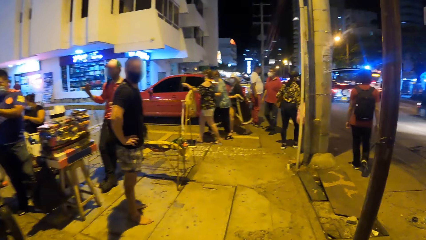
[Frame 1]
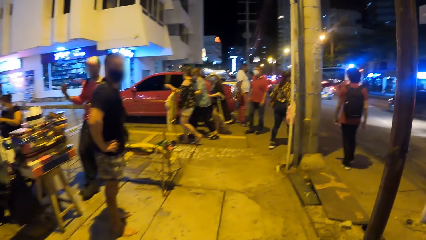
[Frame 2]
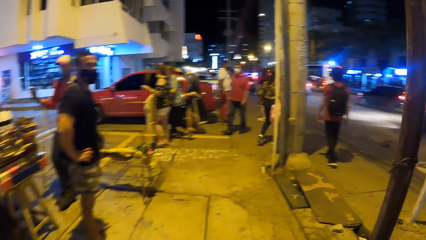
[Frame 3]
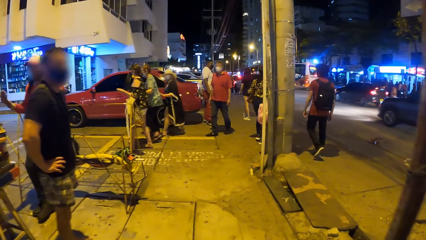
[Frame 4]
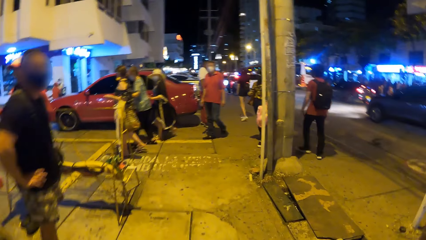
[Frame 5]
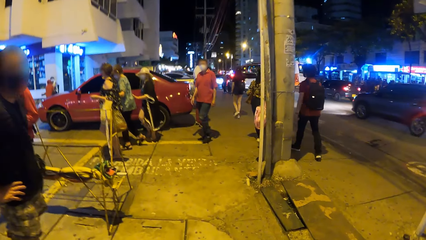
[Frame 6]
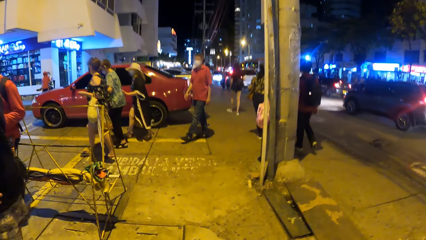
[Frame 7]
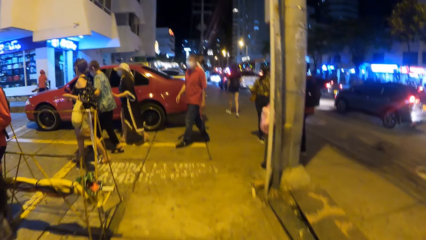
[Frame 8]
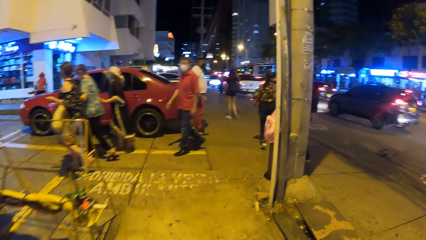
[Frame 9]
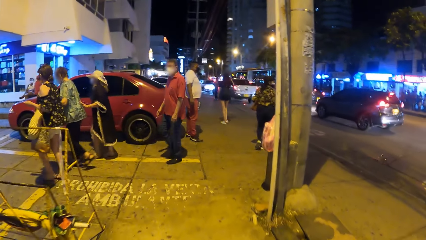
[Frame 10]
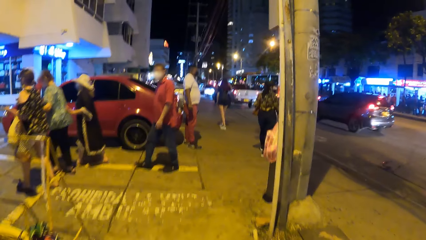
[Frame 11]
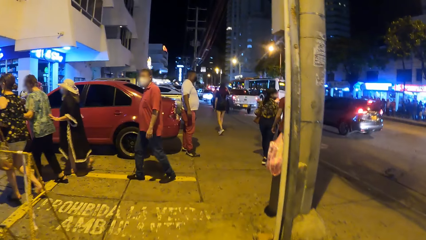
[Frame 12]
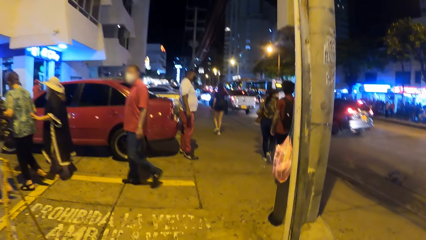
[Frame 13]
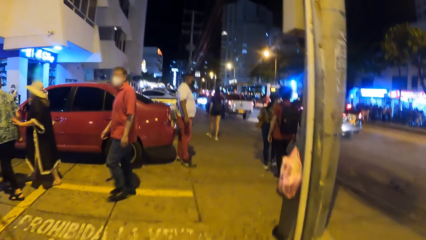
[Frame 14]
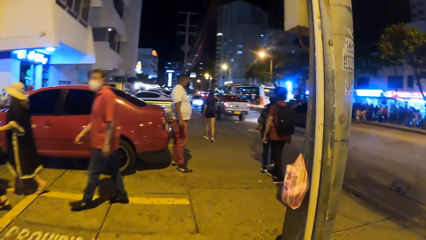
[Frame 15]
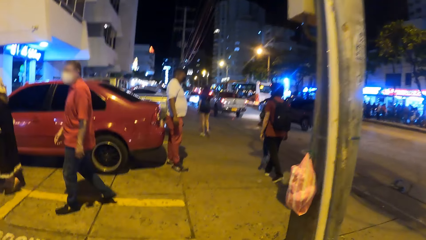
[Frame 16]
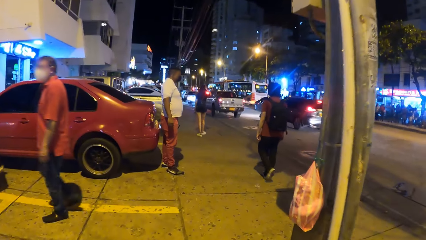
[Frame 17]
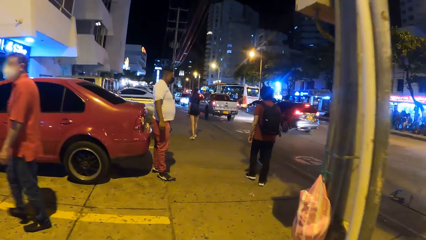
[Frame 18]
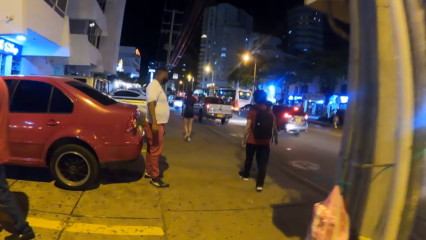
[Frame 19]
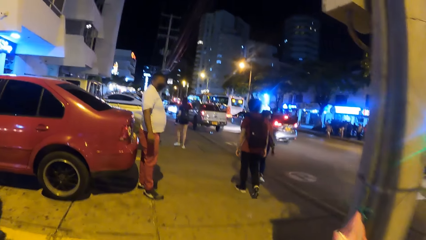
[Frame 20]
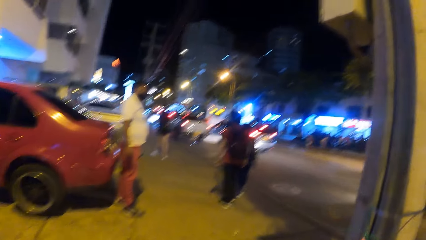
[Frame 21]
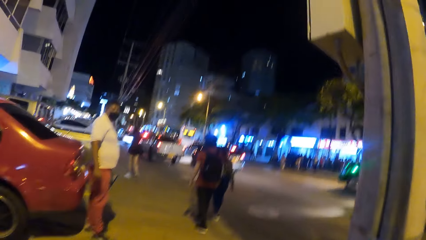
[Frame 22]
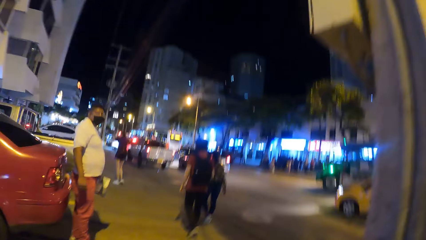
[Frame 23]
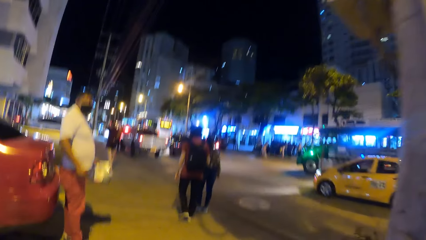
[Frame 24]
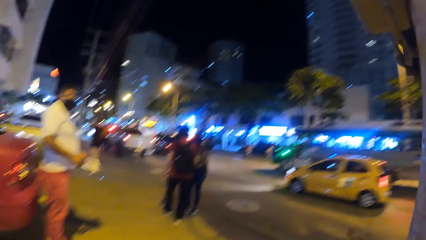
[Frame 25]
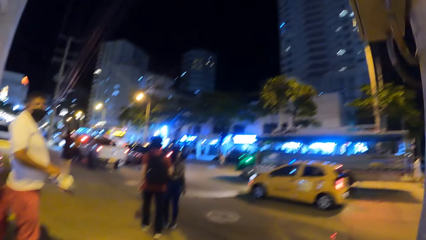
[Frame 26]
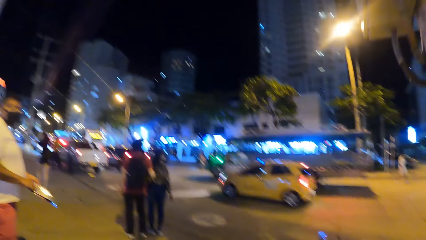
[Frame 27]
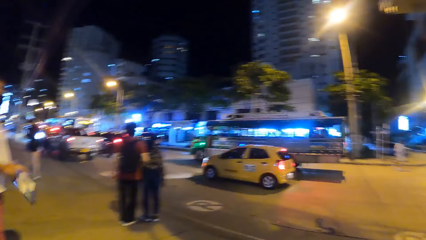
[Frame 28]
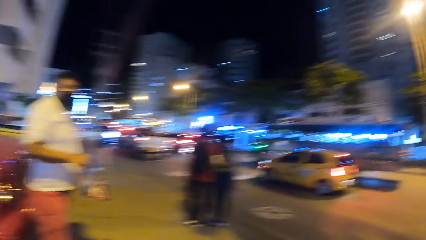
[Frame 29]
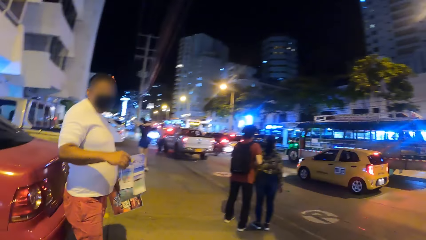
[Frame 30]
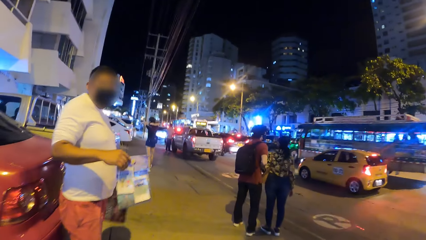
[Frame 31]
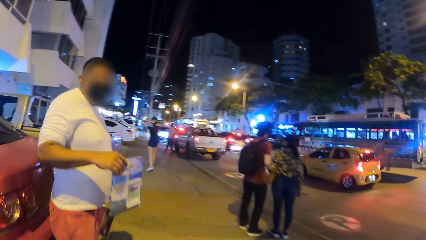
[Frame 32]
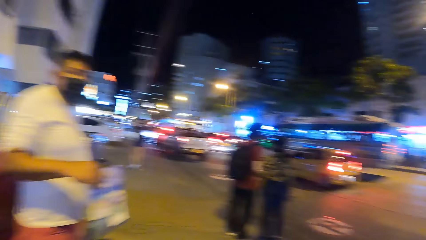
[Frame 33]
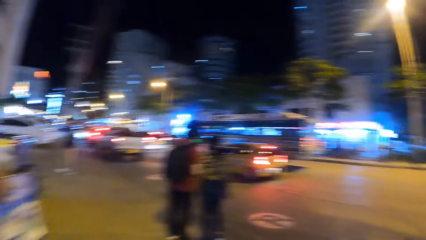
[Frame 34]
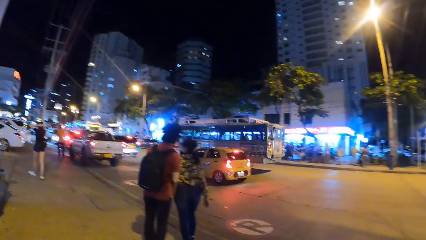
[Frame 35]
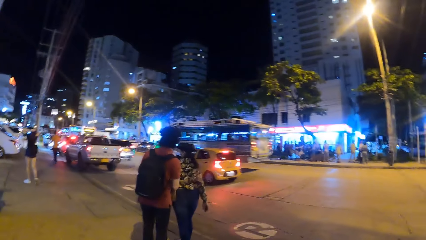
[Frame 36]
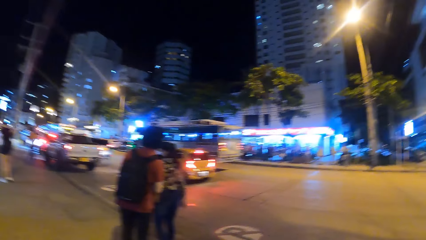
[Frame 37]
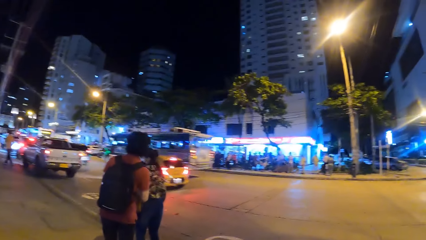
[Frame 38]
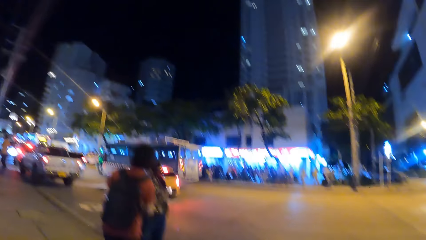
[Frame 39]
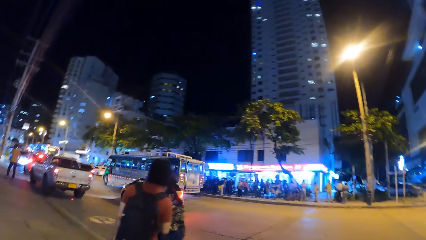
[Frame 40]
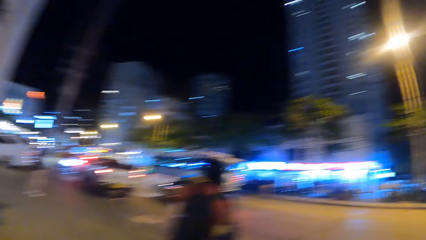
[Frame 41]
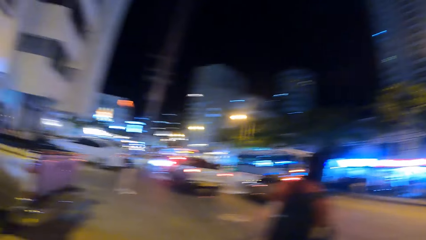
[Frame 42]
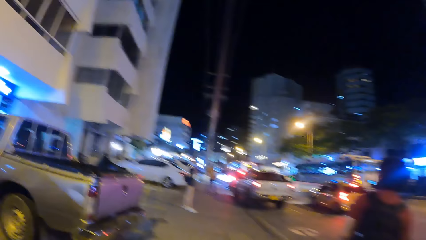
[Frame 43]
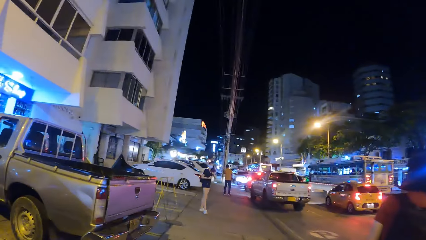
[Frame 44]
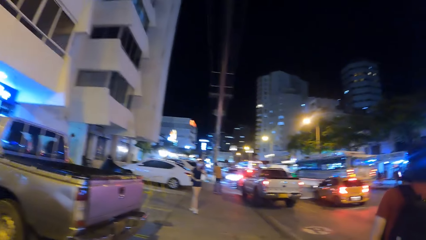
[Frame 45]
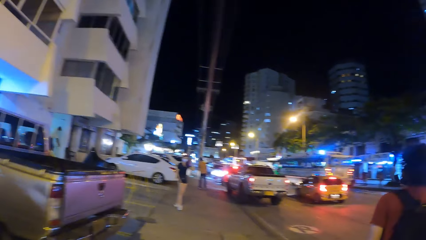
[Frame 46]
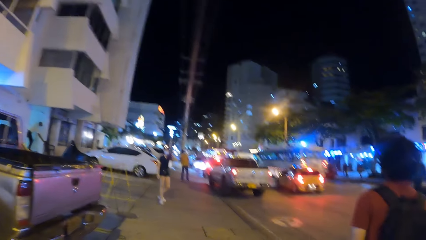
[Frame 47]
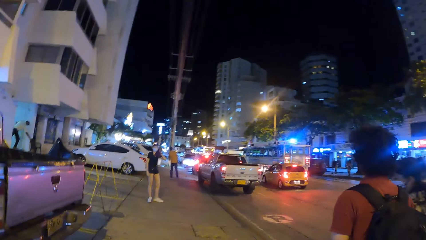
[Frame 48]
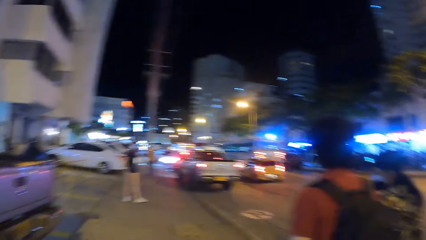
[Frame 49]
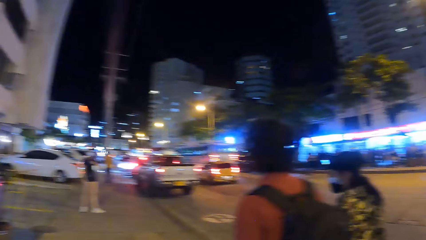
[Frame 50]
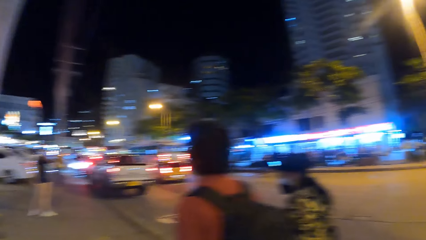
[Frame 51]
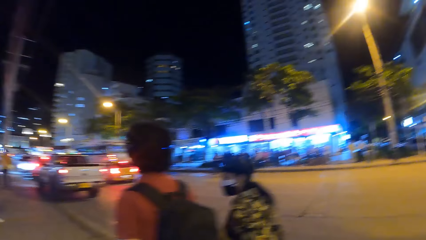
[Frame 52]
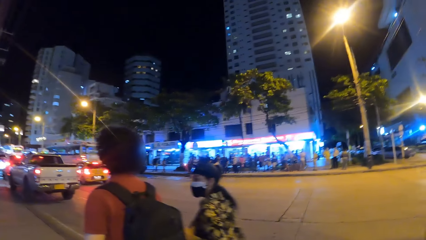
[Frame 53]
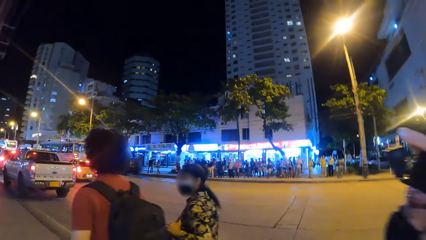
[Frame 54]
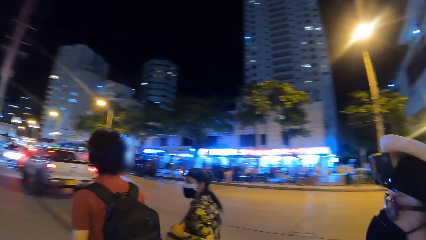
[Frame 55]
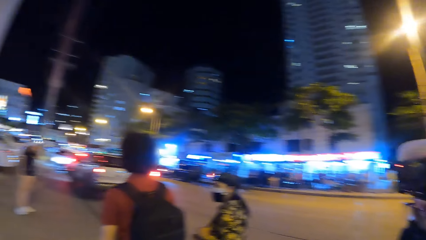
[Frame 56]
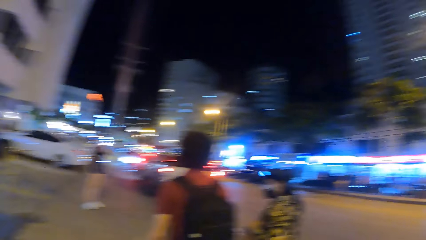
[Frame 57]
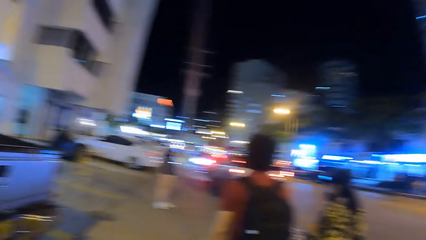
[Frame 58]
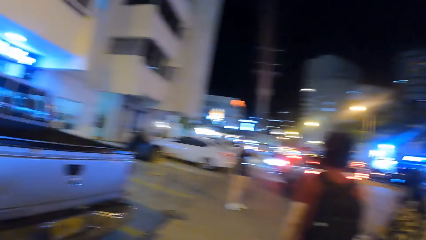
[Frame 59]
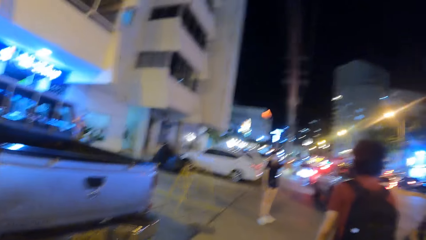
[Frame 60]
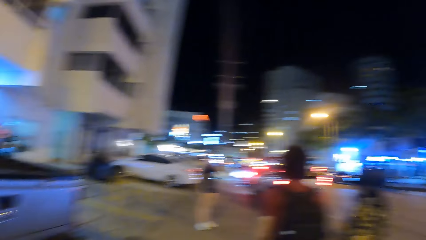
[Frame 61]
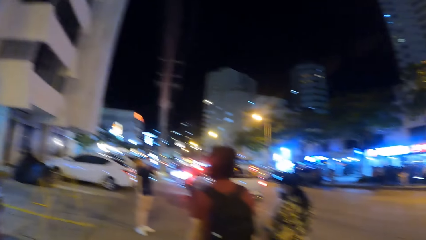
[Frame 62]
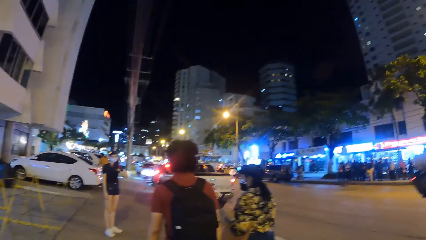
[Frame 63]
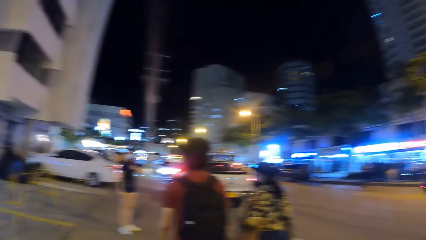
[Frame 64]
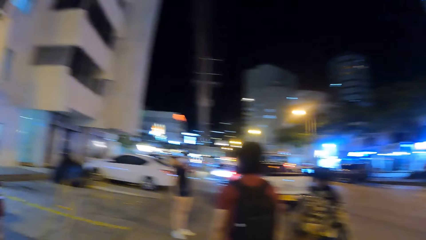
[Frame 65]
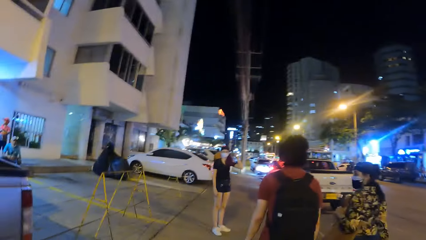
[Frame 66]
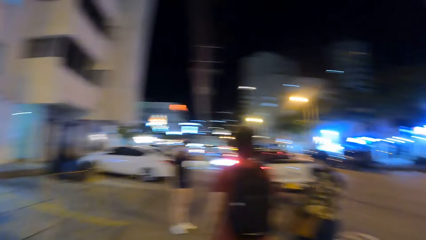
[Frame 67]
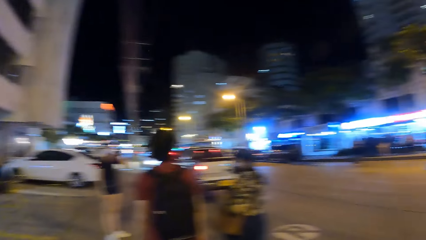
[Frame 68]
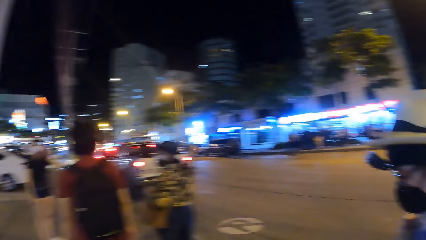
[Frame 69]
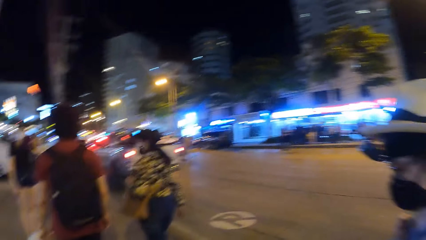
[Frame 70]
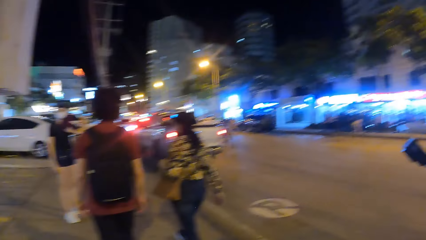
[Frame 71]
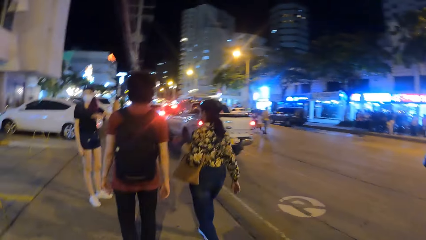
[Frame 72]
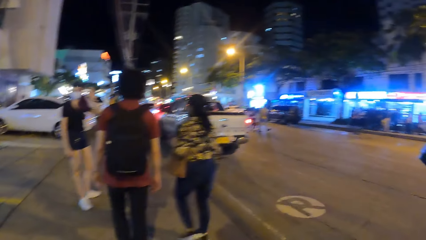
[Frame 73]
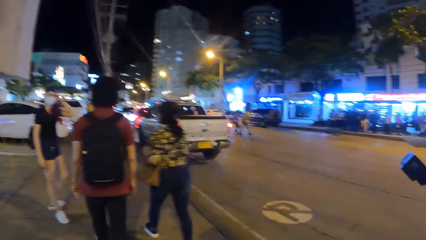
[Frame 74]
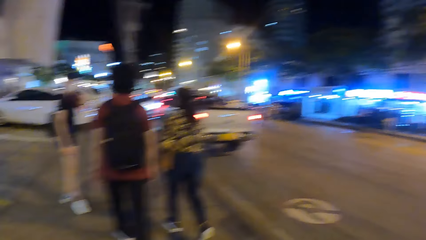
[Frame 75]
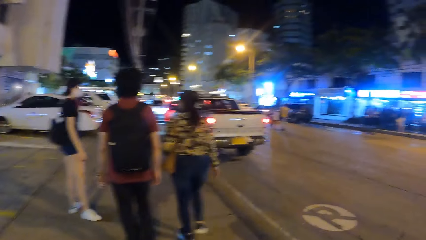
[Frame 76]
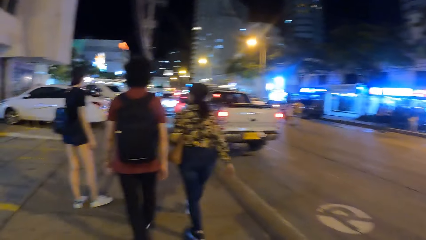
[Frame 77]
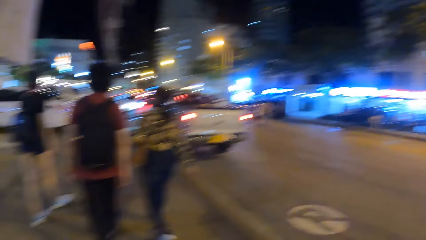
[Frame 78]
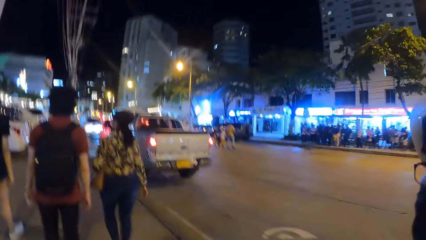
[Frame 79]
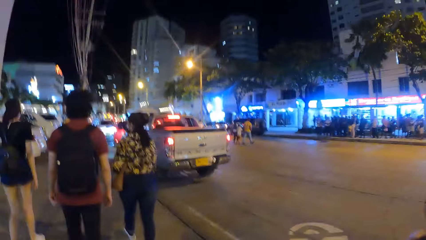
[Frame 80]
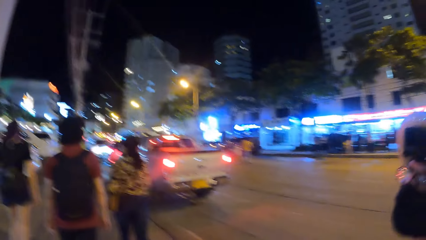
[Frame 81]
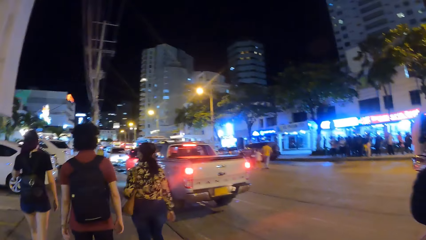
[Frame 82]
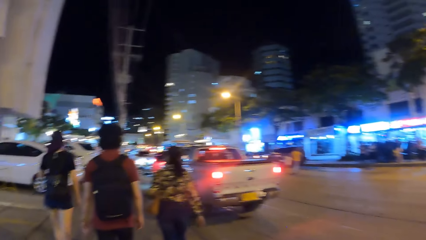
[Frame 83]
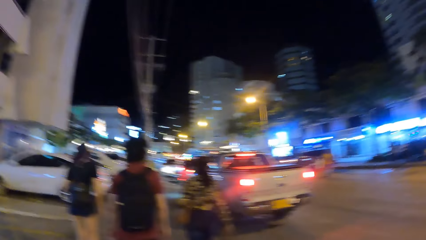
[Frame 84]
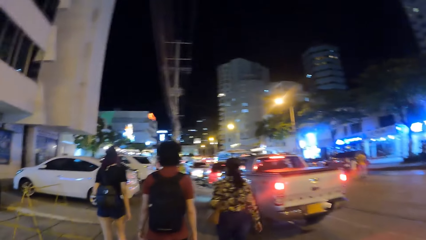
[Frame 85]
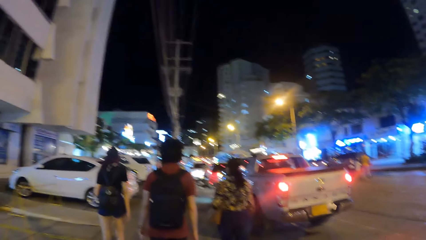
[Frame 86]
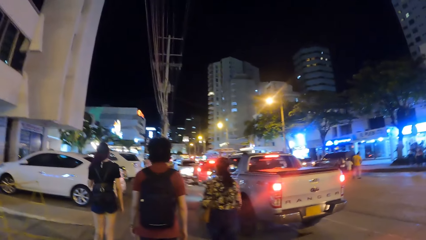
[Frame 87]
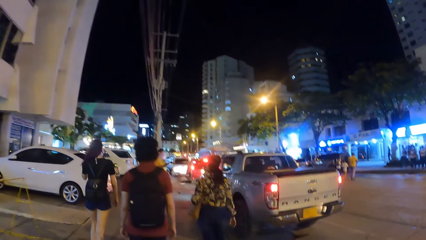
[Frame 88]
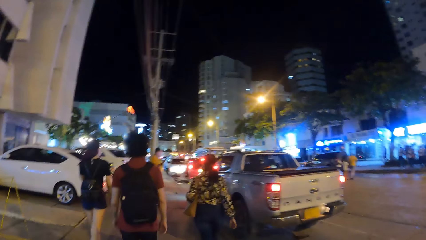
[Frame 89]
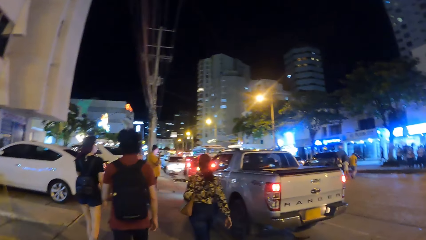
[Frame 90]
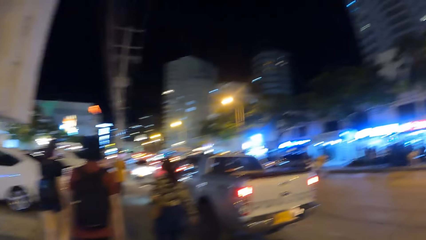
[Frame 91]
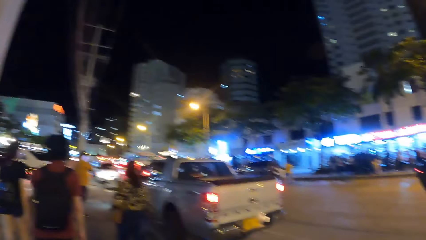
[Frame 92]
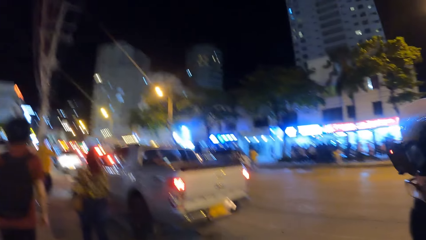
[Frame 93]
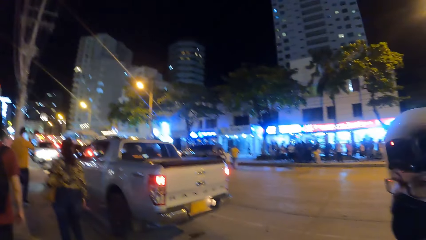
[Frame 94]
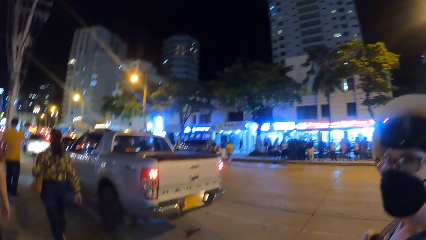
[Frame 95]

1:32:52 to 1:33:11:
The camera wearer looks around. They walk on the pavement.
